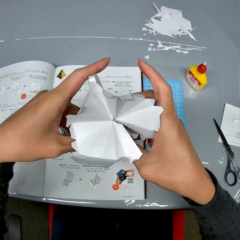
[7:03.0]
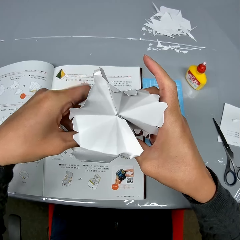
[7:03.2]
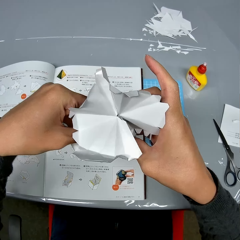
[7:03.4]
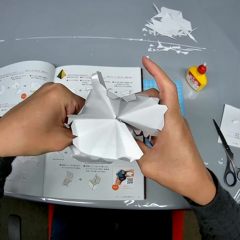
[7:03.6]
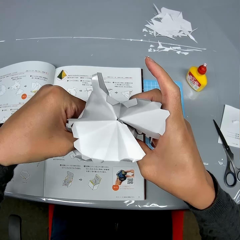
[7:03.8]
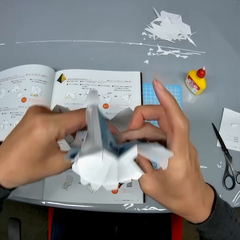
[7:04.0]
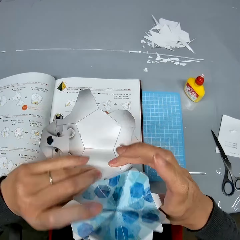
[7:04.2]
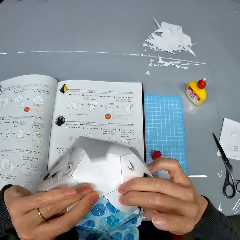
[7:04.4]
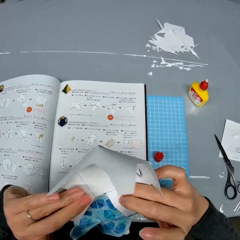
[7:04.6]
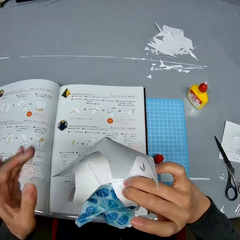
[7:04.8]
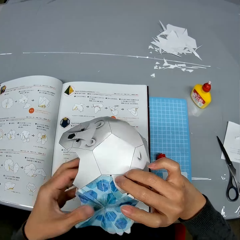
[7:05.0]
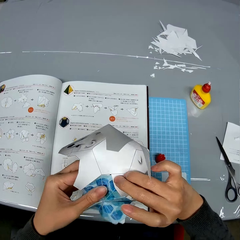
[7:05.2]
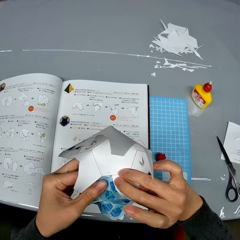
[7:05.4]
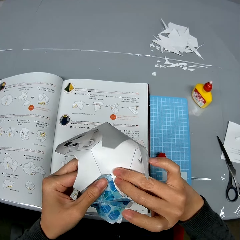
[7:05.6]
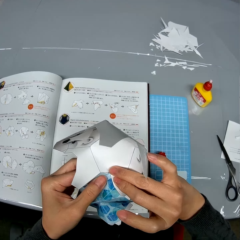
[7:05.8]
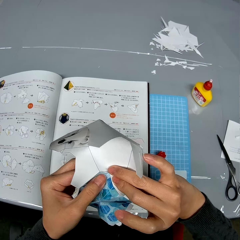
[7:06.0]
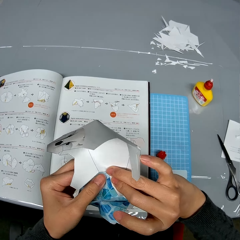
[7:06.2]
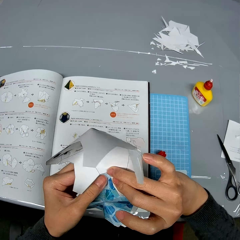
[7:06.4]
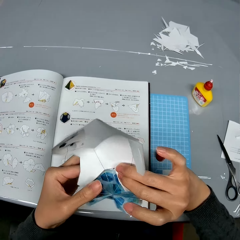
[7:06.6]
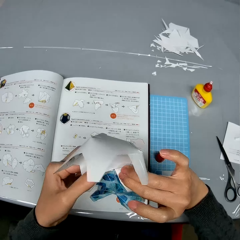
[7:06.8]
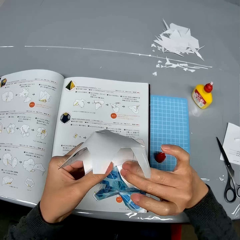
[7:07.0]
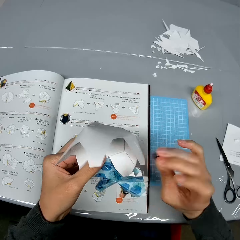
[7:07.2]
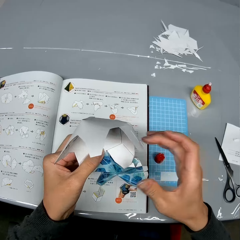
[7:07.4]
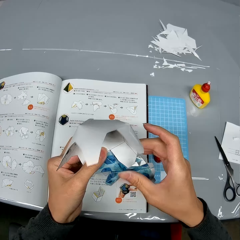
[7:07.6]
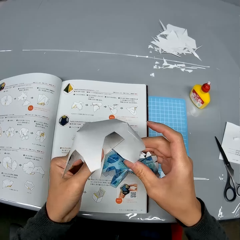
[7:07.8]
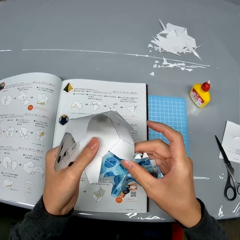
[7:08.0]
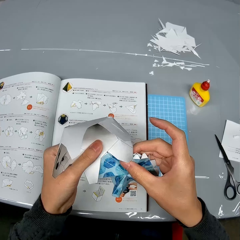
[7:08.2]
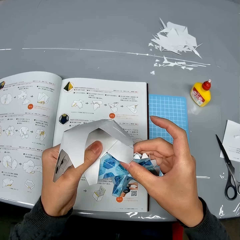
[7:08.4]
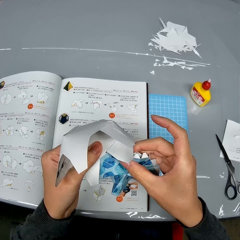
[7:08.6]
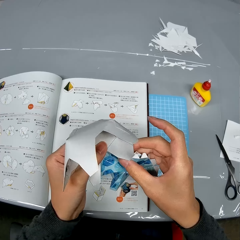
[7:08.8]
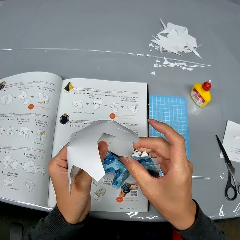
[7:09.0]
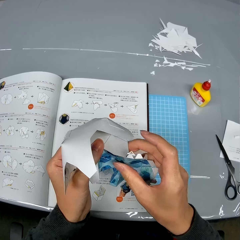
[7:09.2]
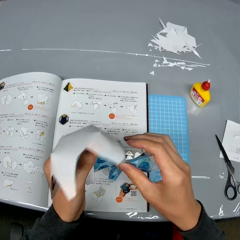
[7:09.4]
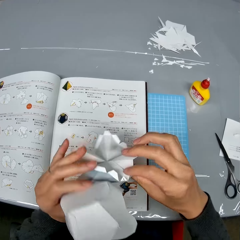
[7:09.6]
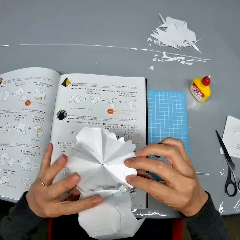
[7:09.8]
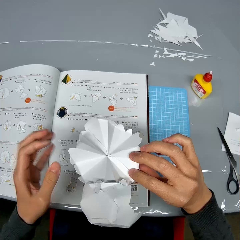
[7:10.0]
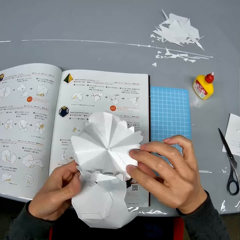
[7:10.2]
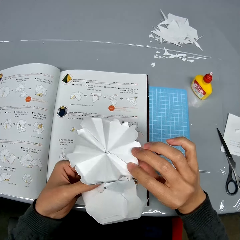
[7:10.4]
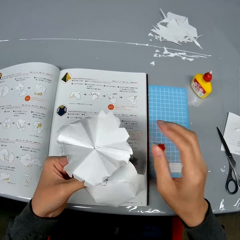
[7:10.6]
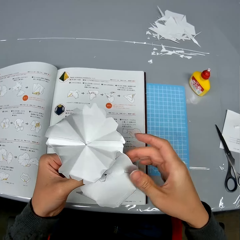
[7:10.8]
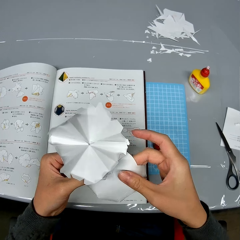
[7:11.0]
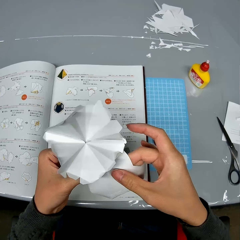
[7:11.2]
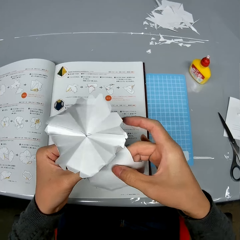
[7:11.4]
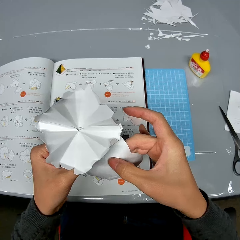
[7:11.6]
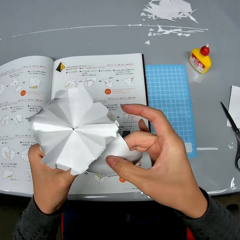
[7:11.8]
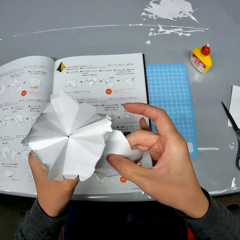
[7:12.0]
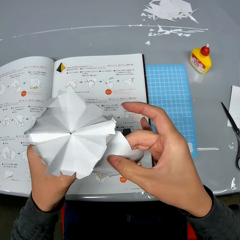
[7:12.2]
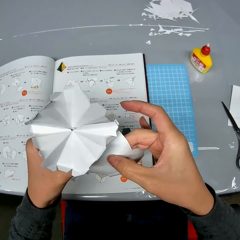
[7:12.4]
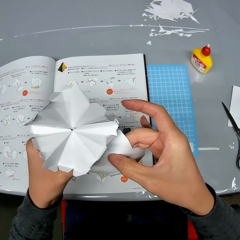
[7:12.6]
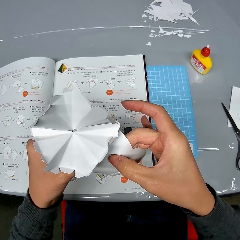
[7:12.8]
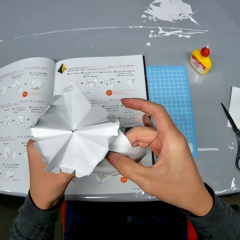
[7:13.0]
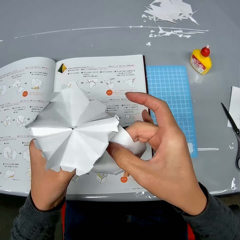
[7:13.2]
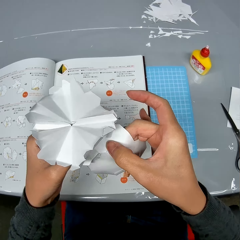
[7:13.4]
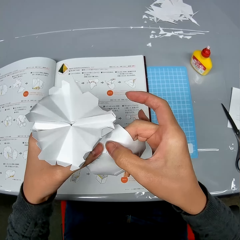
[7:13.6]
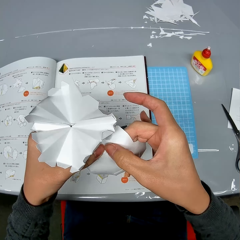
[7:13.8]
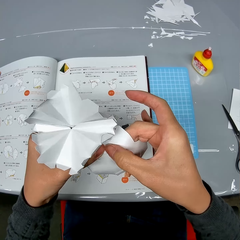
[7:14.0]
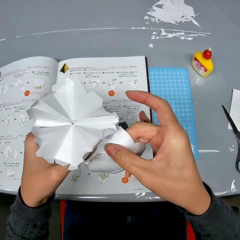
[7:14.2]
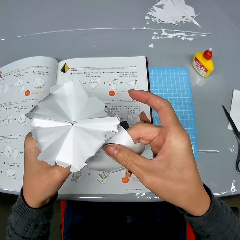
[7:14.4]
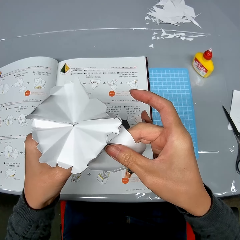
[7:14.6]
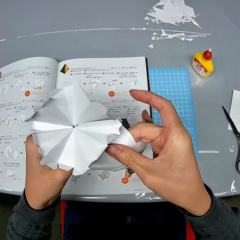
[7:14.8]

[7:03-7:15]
The camera wearer flips the craft paper. They press the craft paper together.

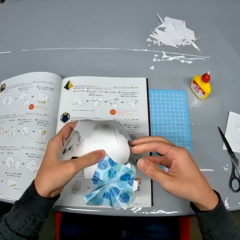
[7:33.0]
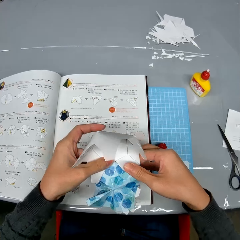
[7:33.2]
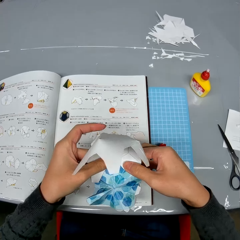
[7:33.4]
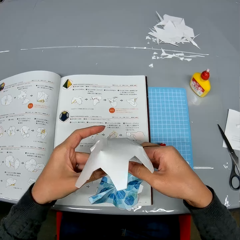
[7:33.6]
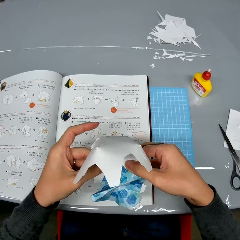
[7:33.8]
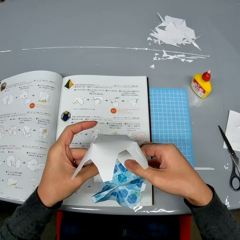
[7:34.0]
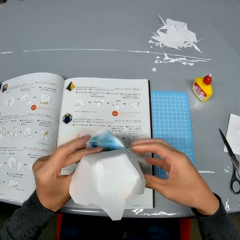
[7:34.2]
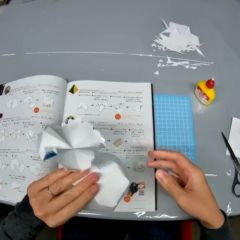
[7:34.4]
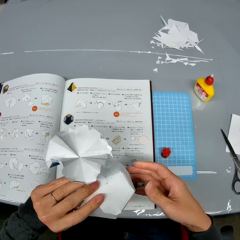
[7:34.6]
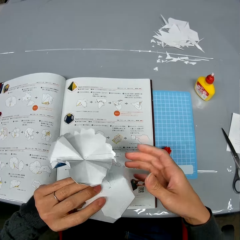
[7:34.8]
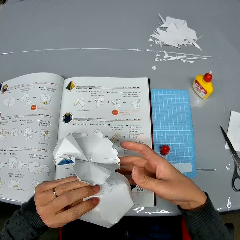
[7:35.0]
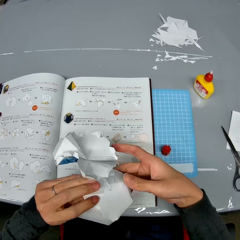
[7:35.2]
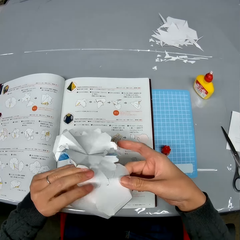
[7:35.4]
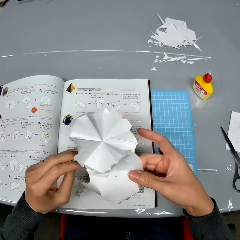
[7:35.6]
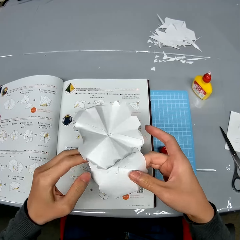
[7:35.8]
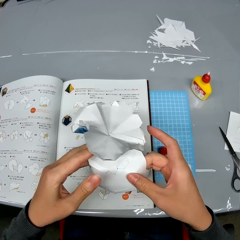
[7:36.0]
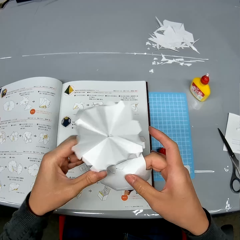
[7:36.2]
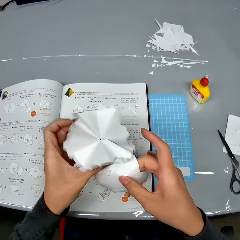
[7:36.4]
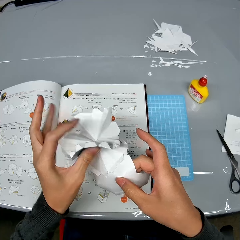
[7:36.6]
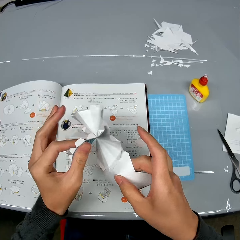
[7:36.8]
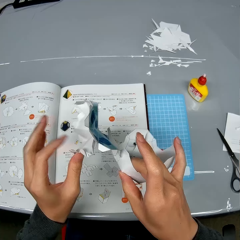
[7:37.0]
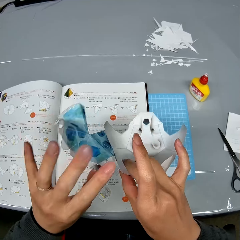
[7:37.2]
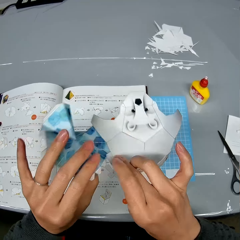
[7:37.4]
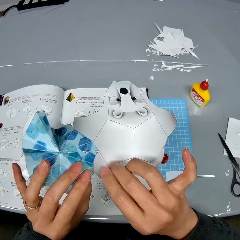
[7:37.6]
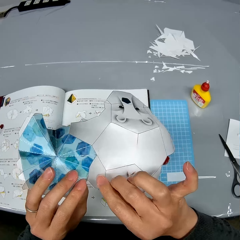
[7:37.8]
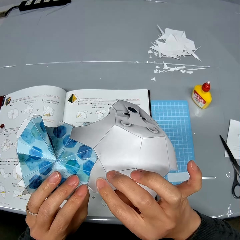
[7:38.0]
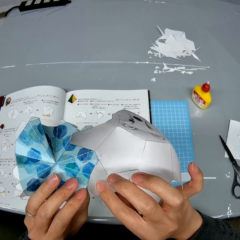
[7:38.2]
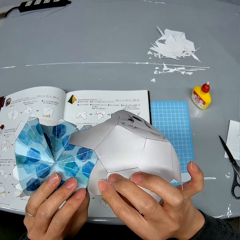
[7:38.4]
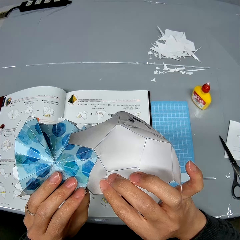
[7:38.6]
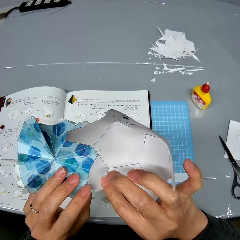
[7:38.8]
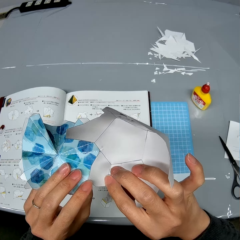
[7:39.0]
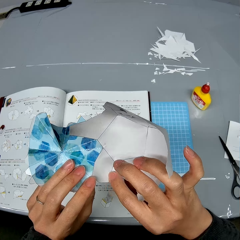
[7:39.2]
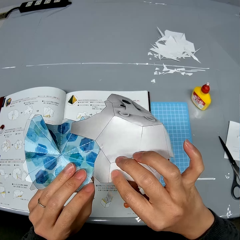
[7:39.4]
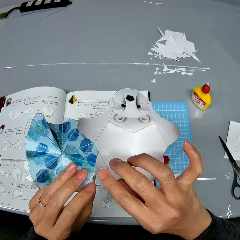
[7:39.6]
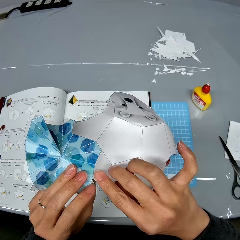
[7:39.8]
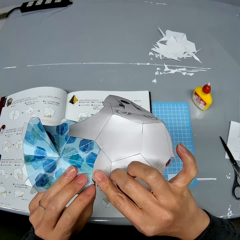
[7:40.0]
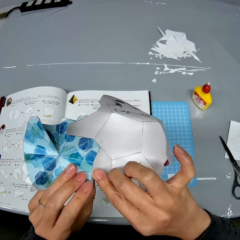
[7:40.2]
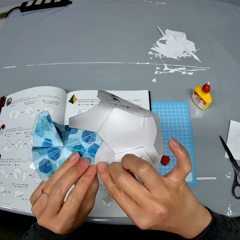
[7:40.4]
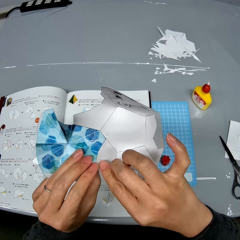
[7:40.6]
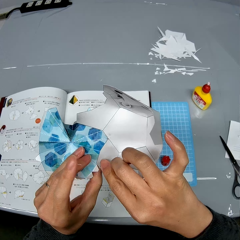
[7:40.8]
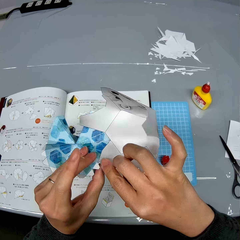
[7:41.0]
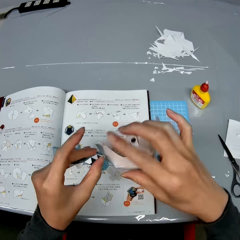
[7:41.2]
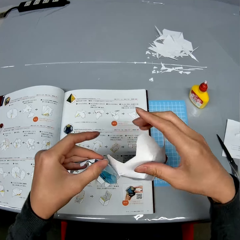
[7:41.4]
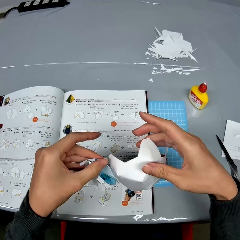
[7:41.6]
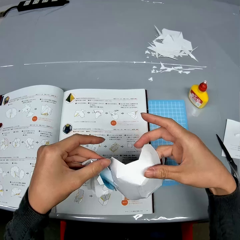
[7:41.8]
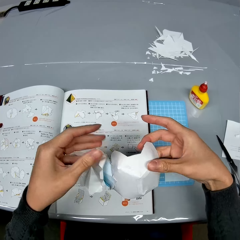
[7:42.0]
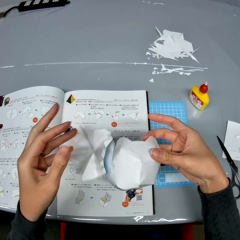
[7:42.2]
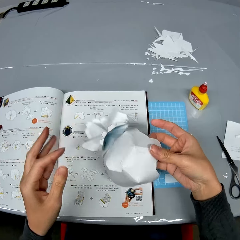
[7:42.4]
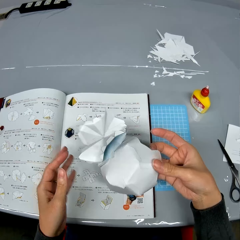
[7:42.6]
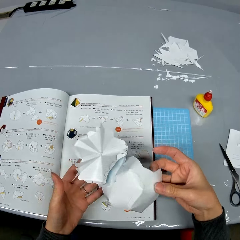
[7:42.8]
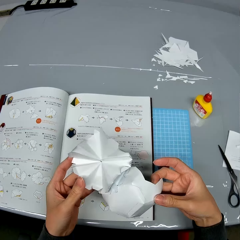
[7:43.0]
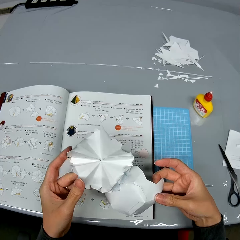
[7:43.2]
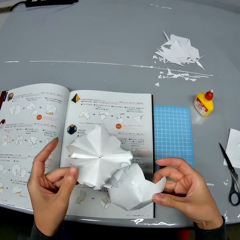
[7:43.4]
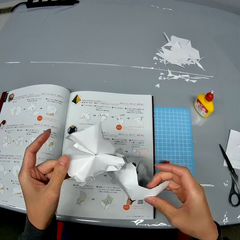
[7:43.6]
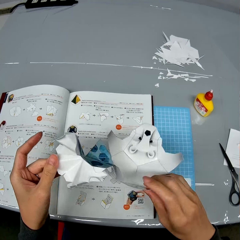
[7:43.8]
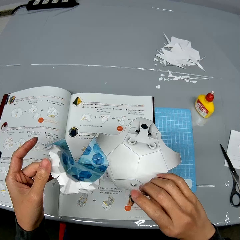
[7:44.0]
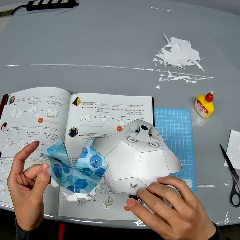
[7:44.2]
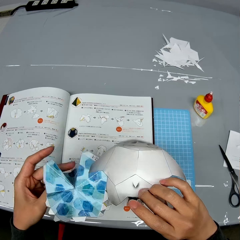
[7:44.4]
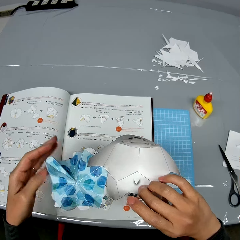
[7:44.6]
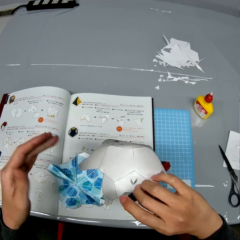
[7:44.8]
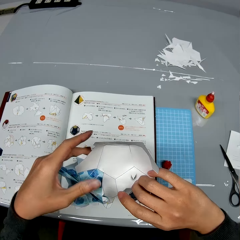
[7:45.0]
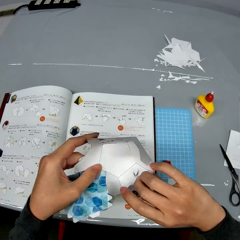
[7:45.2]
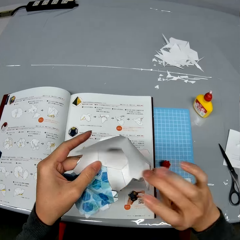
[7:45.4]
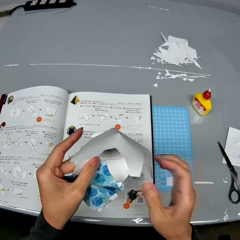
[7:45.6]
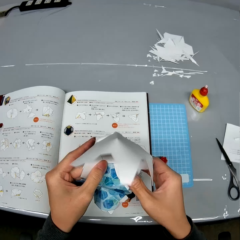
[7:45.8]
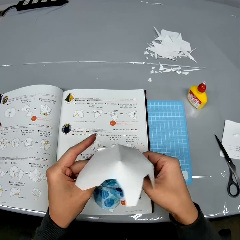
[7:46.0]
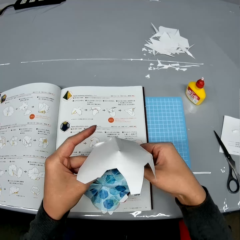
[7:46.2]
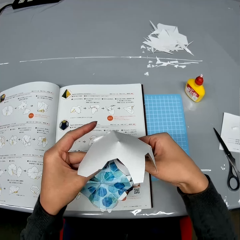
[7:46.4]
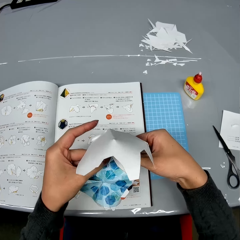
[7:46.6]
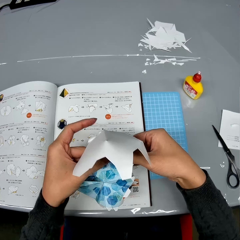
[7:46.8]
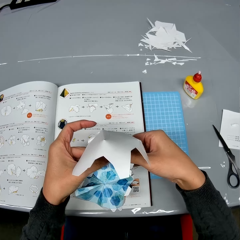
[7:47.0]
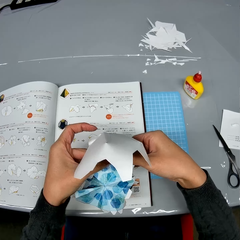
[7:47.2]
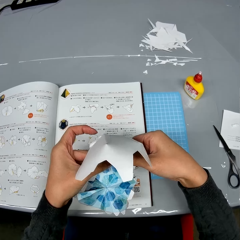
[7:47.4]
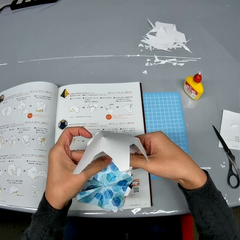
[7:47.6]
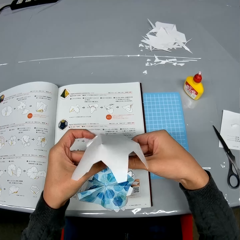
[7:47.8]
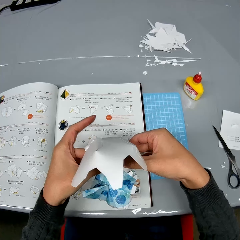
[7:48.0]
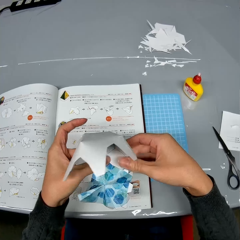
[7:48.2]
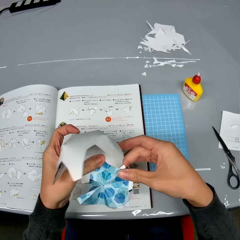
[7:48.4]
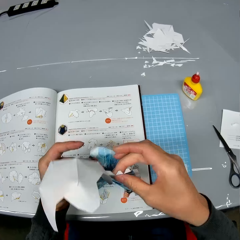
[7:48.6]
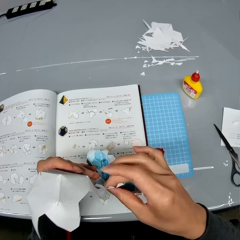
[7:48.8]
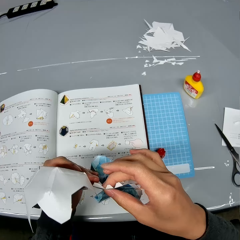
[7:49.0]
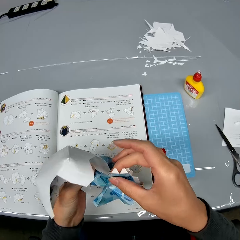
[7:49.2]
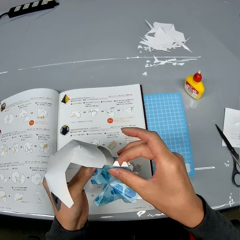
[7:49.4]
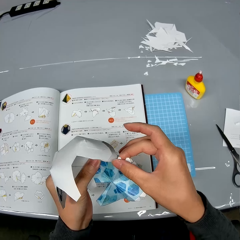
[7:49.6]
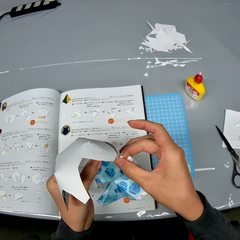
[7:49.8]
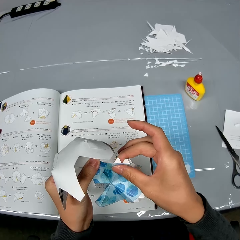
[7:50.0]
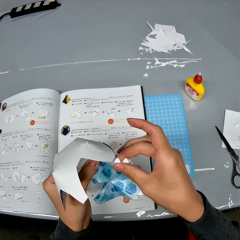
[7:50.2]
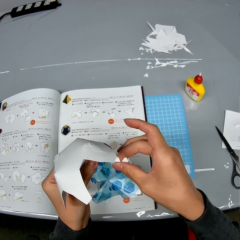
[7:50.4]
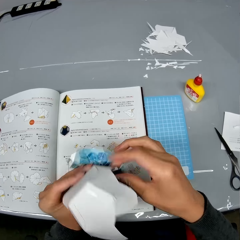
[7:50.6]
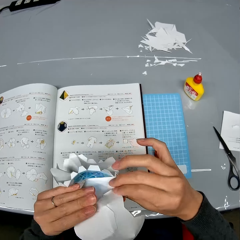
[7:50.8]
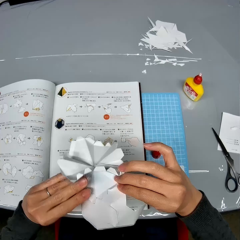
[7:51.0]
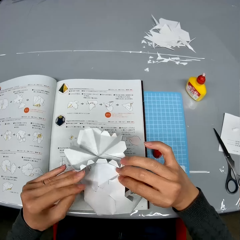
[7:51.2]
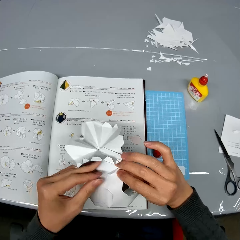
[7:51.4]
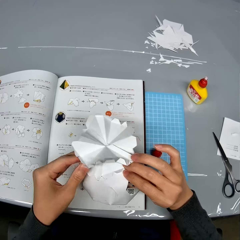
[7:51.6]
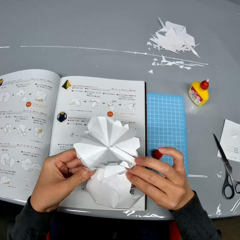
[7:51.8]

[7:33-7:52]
The camera wearer flips the craft paper. They flip the craft paper again. They look at the craft paper. They press the craft papers together.
